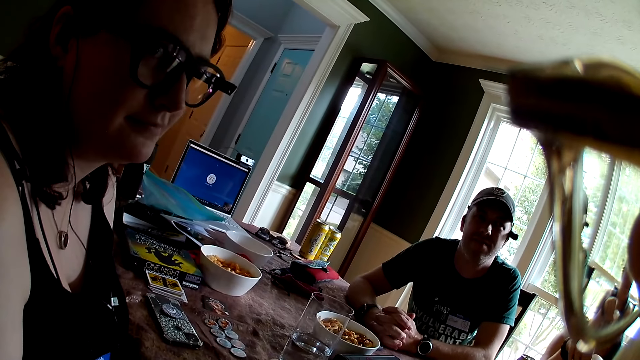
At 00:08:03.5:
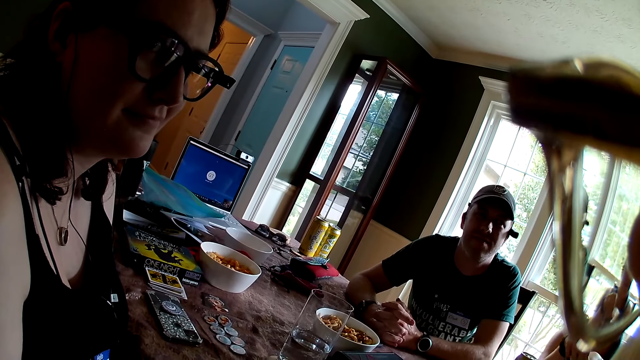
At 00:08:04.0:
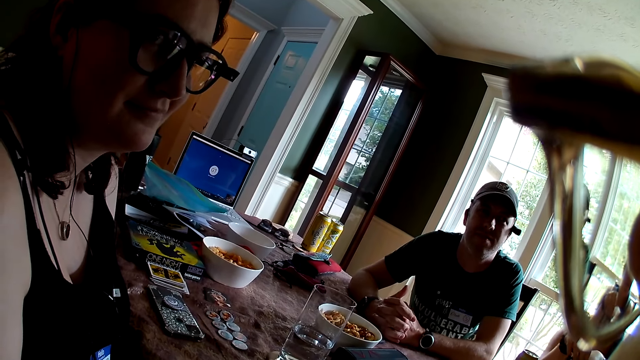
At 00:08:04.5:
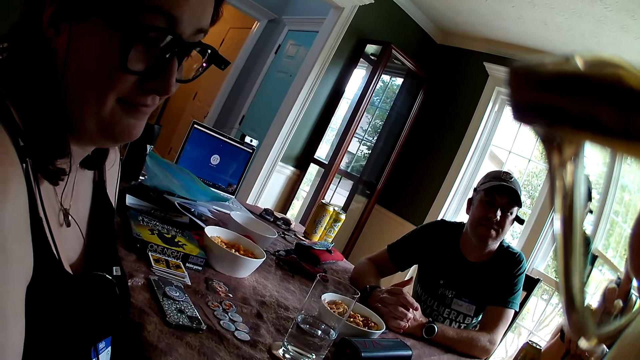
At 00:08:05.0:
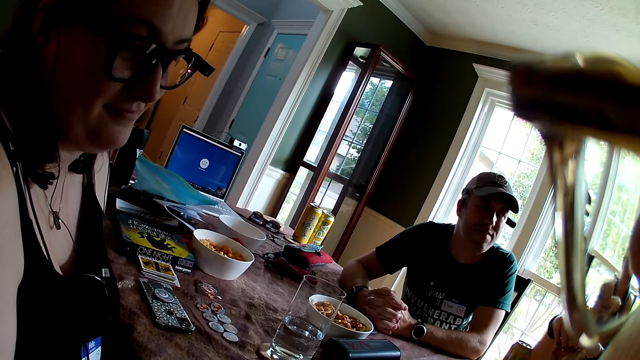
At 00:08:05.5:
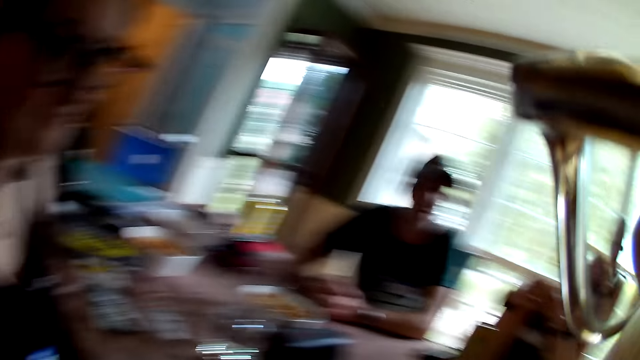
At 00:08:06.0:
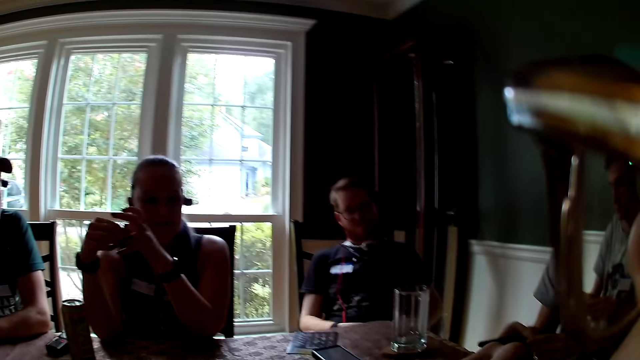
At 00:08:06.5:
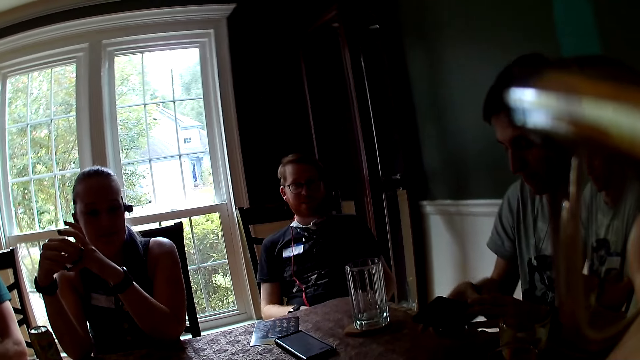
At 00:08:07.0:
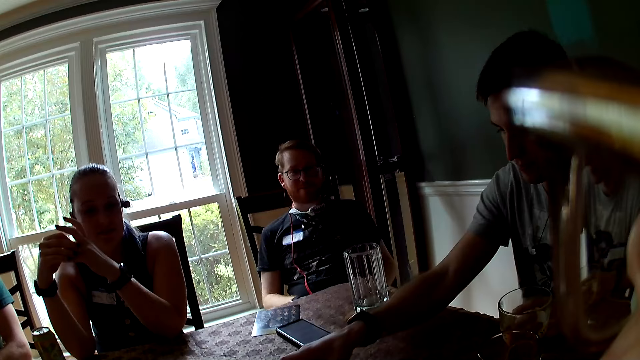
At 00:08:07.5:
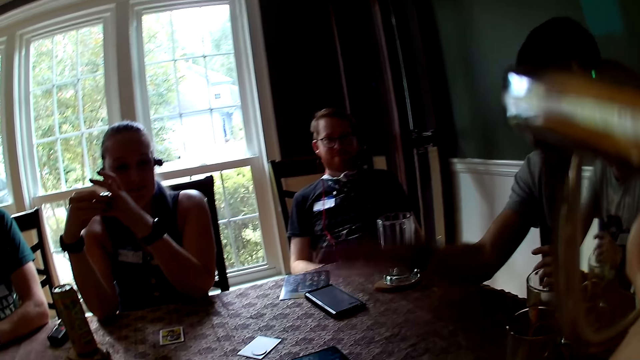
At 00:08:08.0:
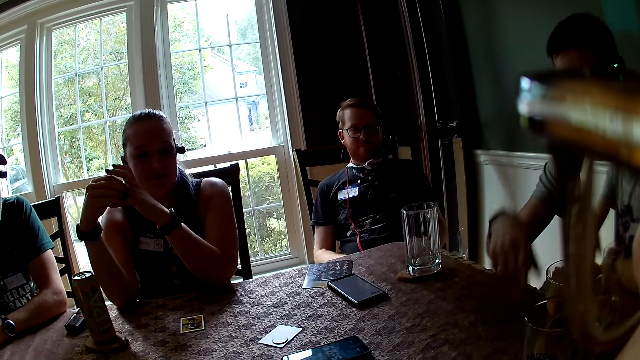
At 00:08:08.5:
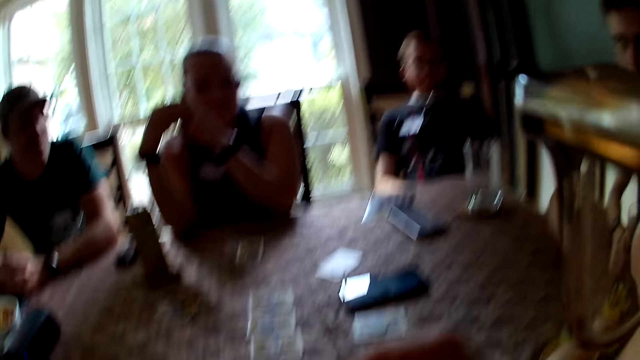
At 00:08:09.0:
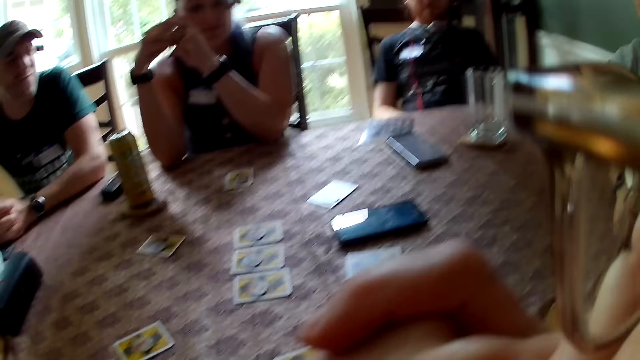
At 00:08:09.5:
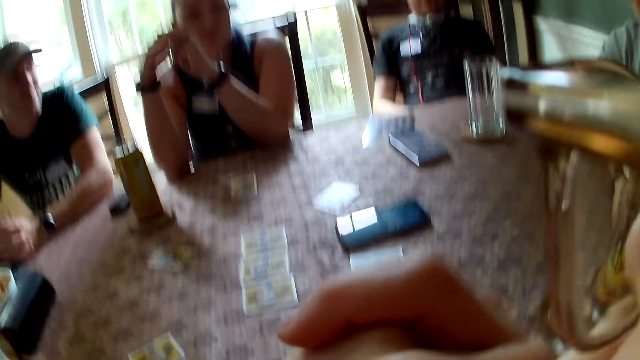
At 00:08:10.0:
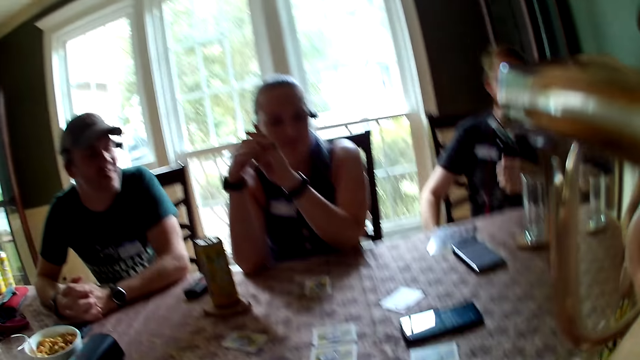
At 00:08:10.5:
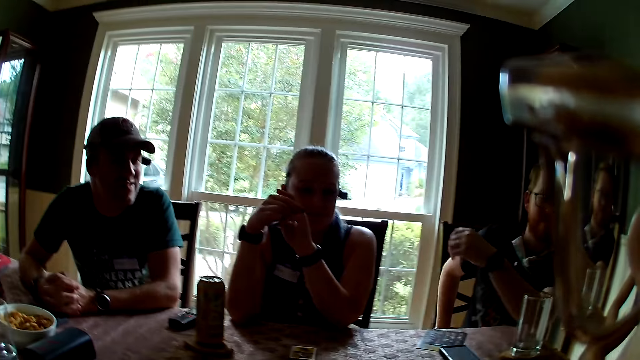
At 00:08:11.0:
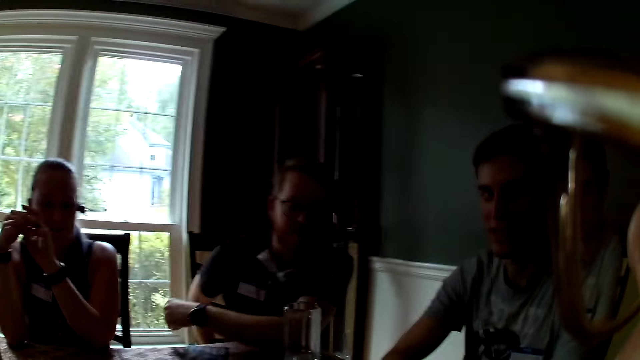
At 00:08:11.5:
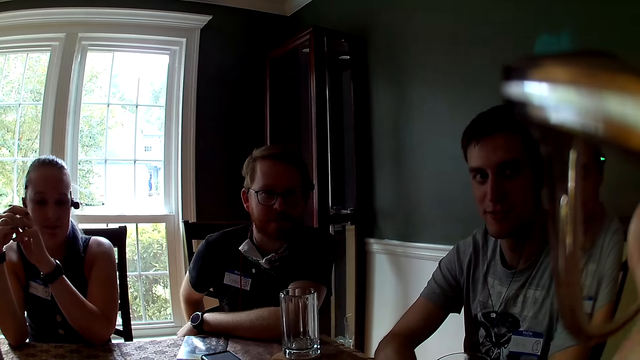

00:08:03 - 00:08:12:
The camera wearer converses with a woman. A man interacts with the camera wearer. Another man places the mobile phone on the table with his right hand. A man converses with another man. The second man interacts with the camera wearer.

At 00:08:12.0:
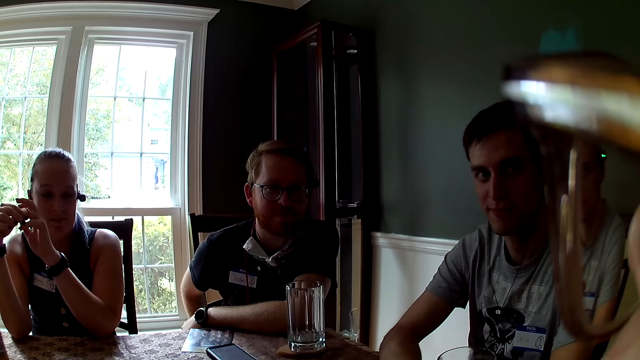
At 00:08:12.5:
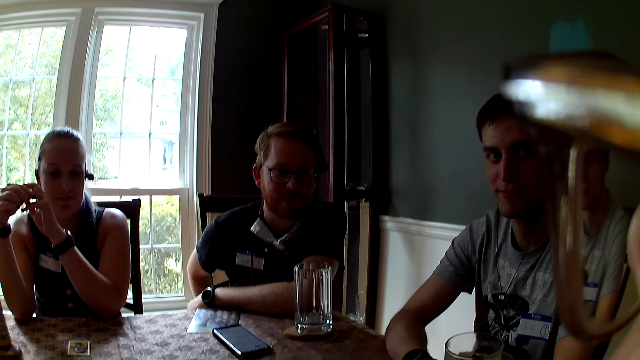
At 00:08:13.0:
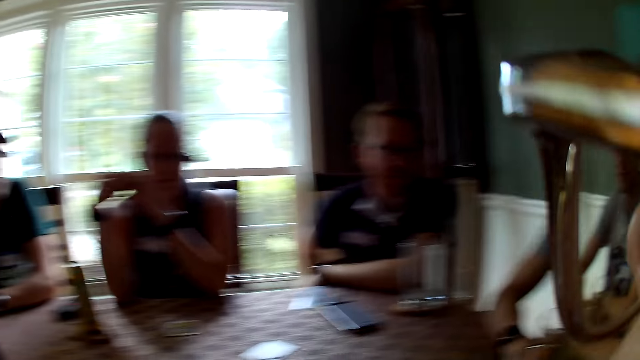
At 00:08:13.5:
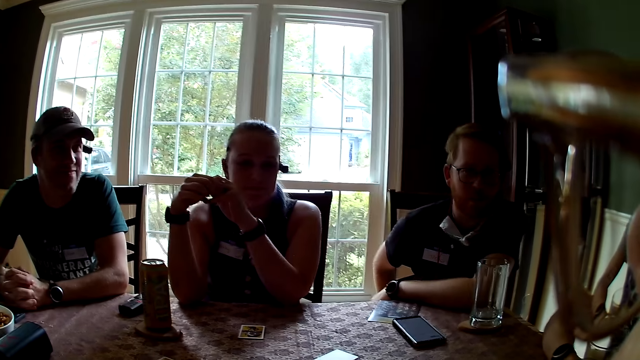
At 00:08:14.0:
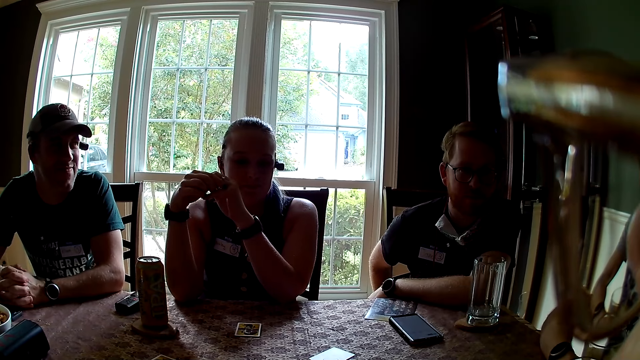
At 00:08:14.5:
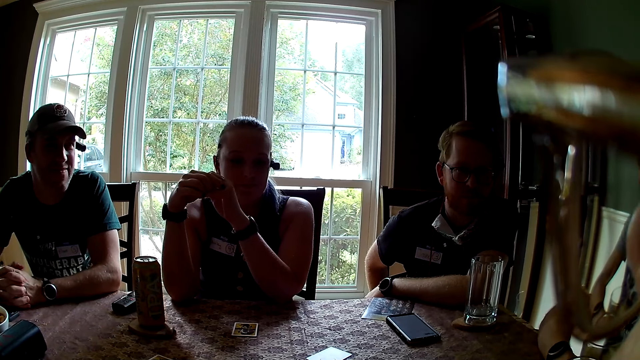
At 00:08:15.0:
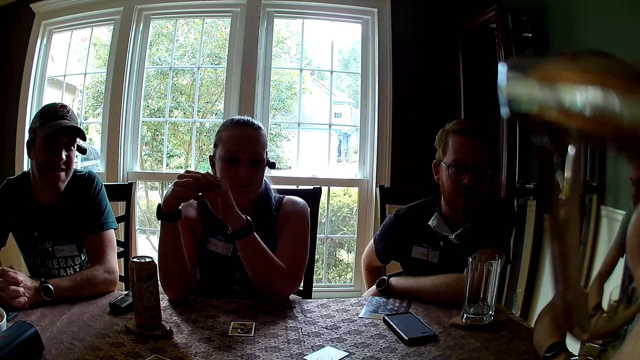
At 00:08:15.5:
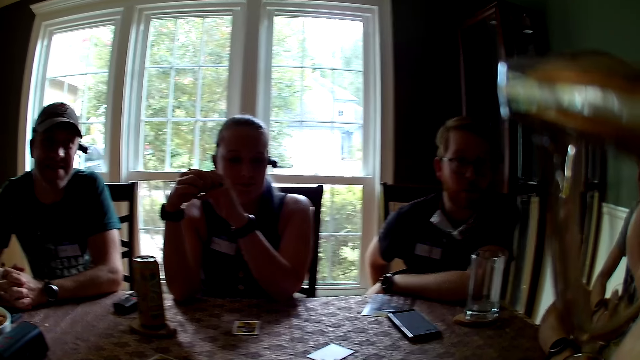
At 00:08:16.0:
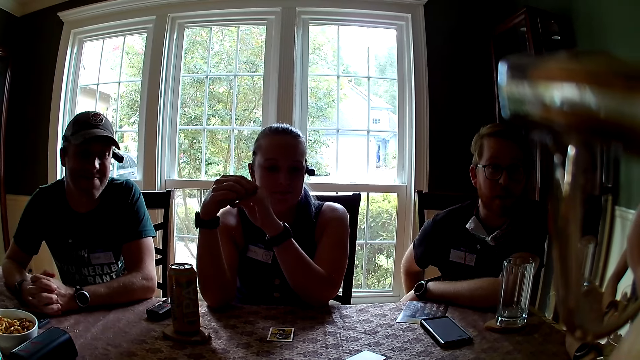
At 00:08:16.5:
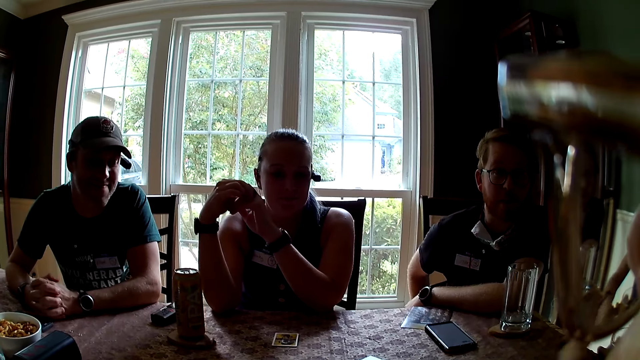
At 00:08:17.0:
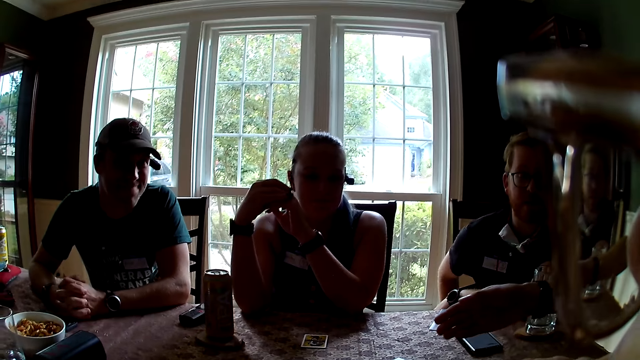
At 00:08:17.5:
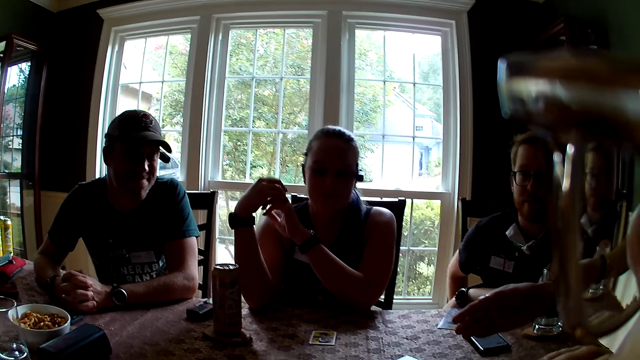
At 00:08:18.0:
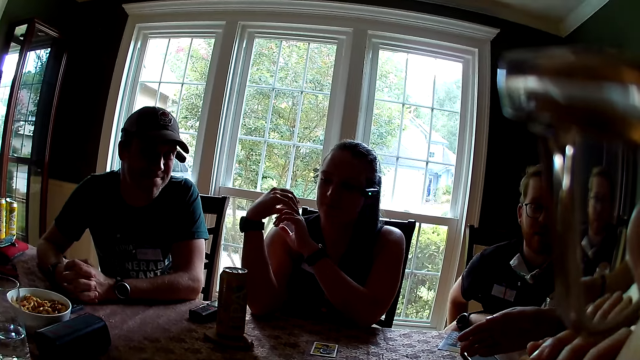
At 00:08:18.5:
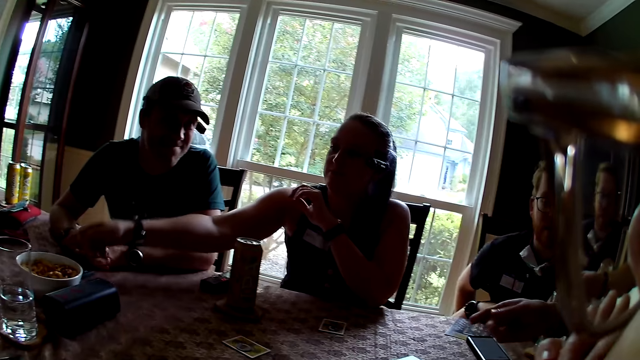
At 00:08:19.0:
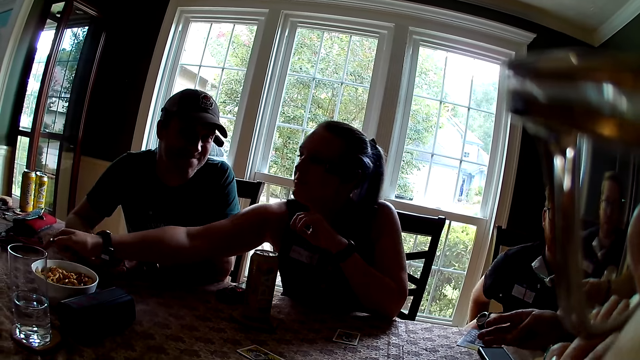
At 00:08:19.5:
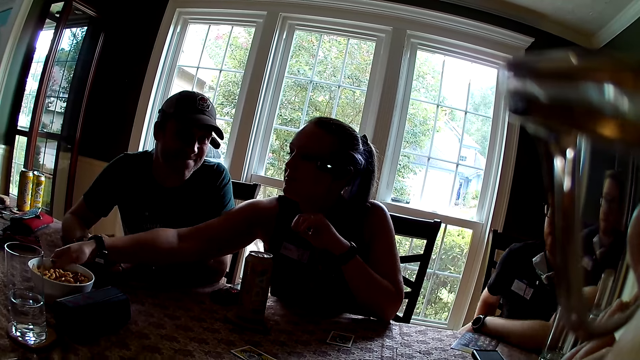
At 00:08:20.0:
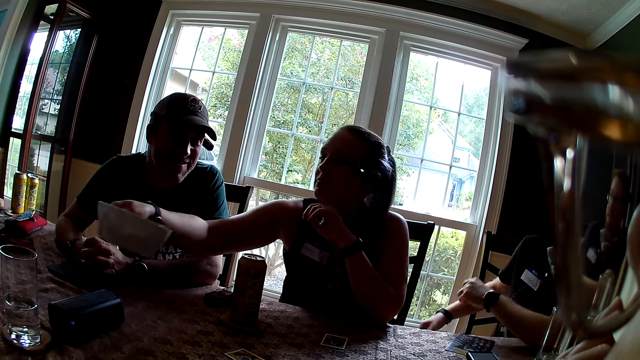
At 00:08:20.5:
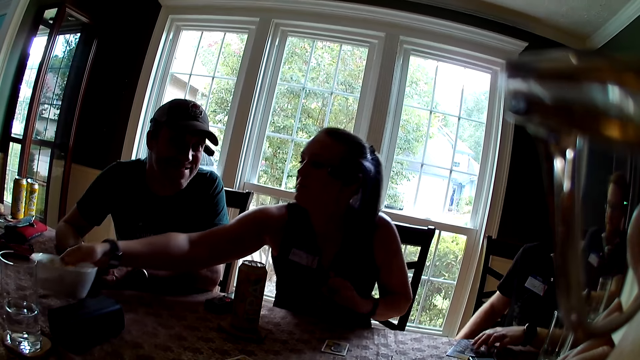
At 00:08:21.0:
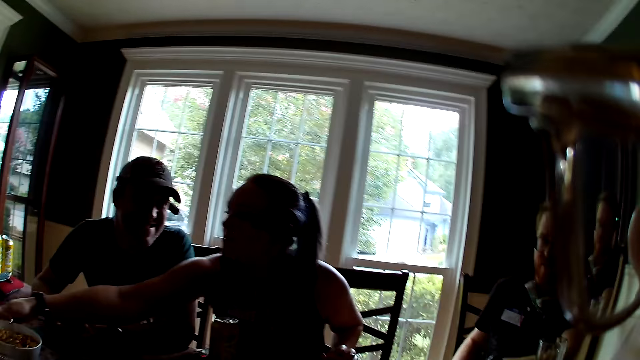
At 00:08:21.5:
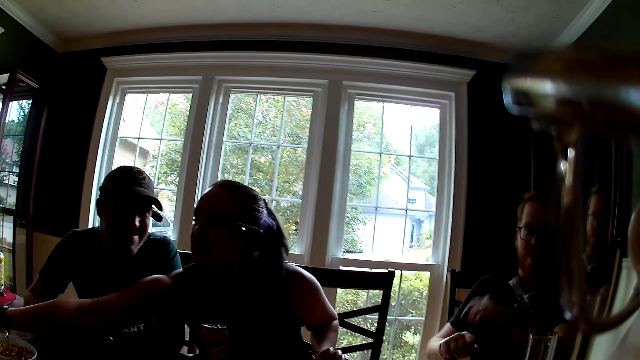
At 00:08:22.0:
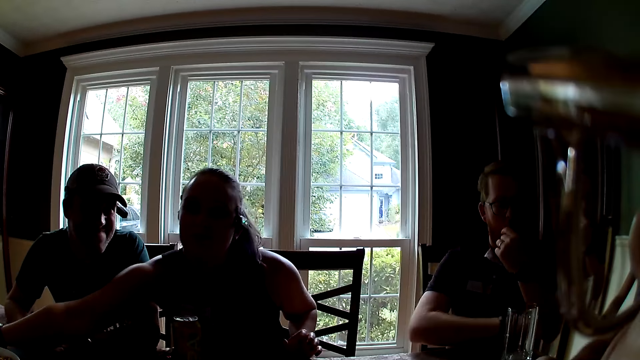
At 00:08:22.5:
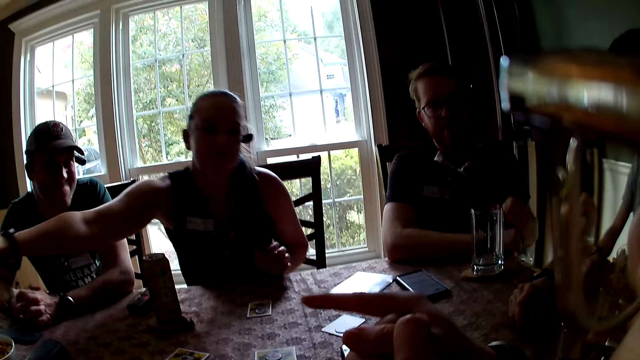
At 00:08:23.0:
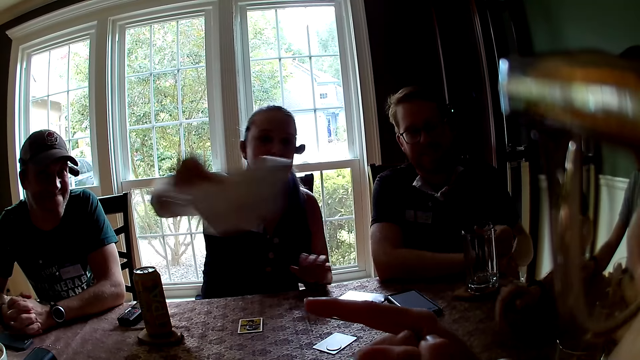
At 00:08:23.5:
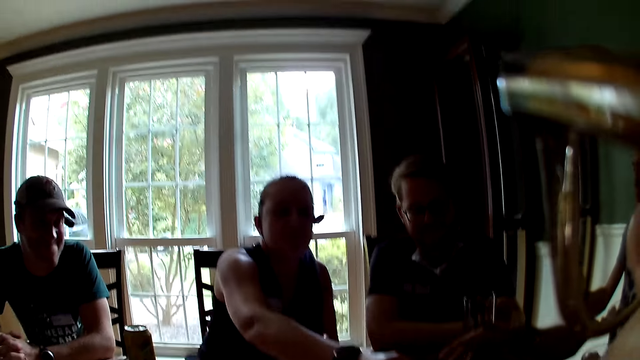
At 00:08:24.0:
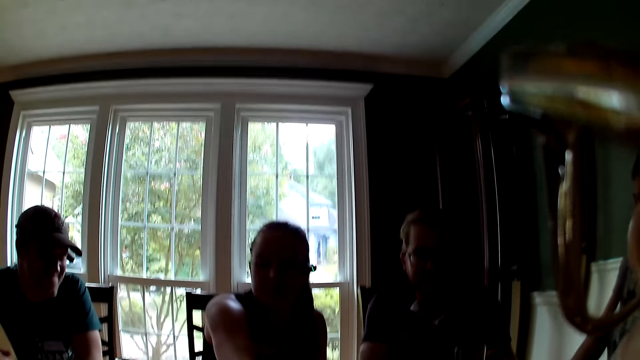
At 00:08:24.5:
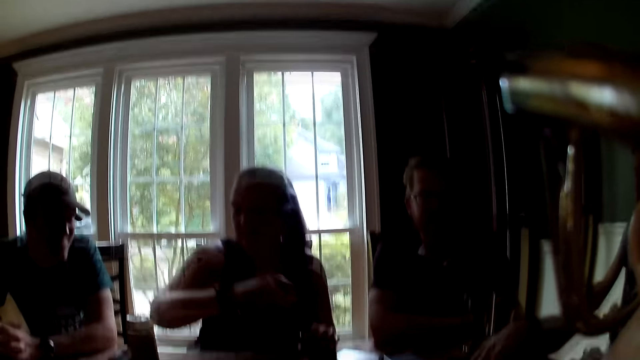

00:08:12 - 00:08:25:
The camera wearer looks at a man. Another man interacts with the camera wearer. A third man converses with the first man. The camera wearer interacts with everyone on the table. A woman picks up a bowl of cereal from the table with her right hand. She touches the bowl with nuts. She drops the bowl of cereal on the table with her right hand. She converses with the first man. She carries the bowl of cereal with her right hand. She holds the bowl with nuts. She places the bowl of cereal on the table near the camera wearer with her right hand.
